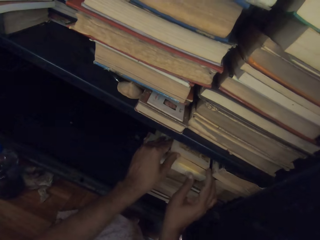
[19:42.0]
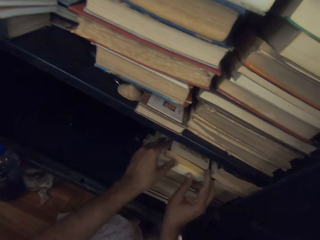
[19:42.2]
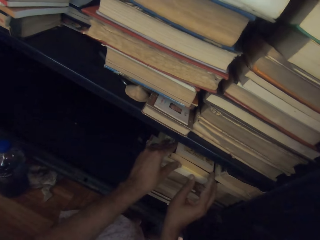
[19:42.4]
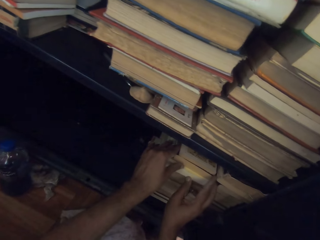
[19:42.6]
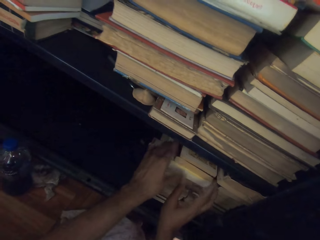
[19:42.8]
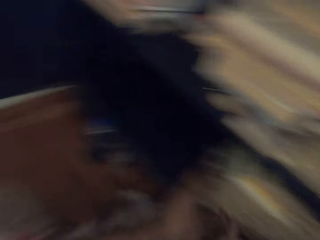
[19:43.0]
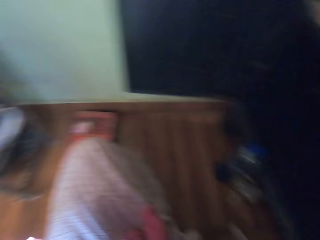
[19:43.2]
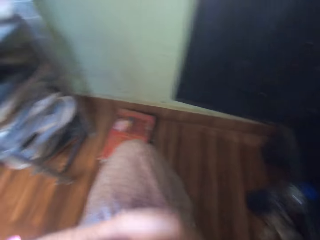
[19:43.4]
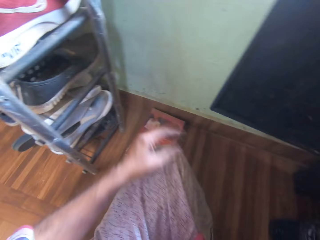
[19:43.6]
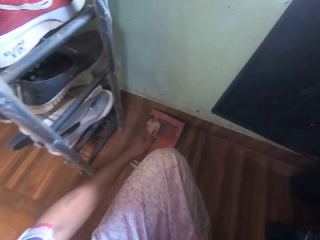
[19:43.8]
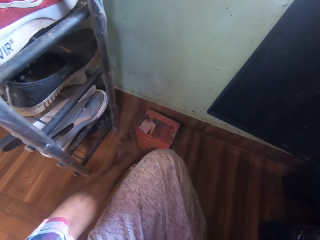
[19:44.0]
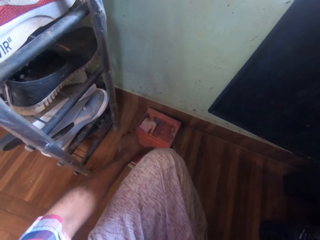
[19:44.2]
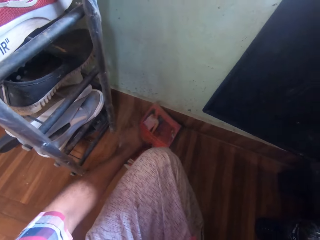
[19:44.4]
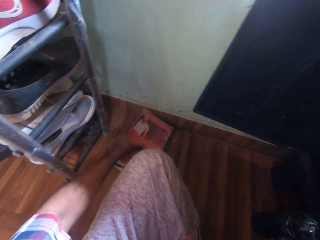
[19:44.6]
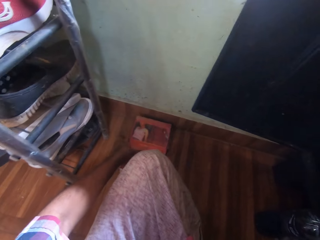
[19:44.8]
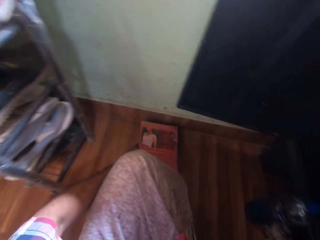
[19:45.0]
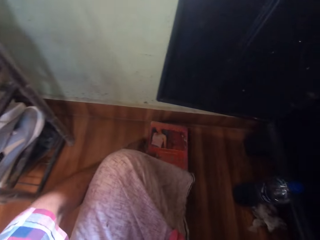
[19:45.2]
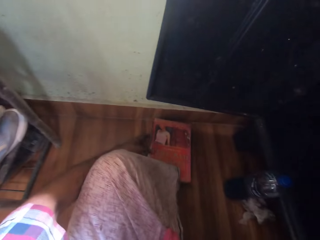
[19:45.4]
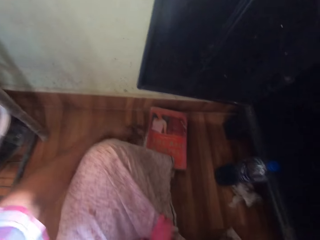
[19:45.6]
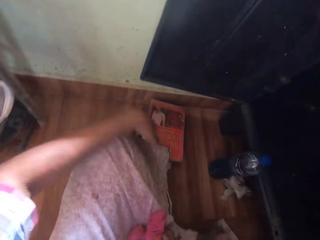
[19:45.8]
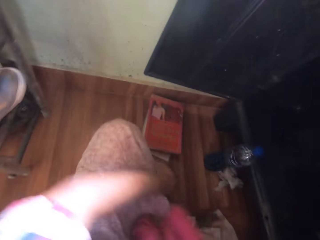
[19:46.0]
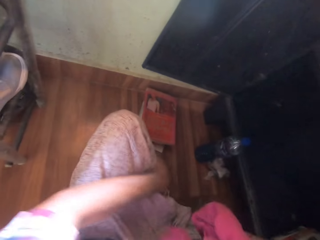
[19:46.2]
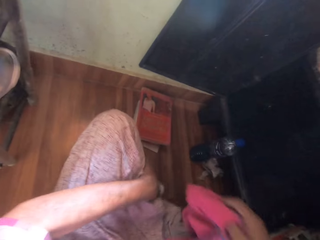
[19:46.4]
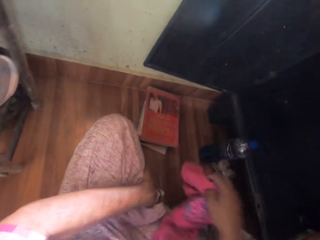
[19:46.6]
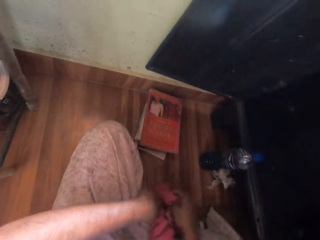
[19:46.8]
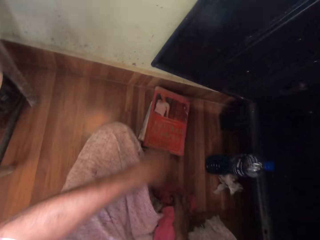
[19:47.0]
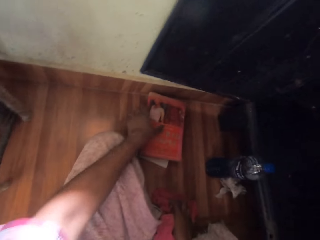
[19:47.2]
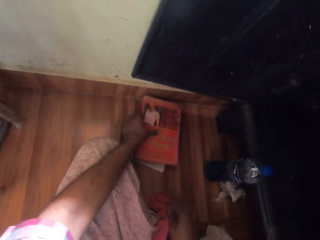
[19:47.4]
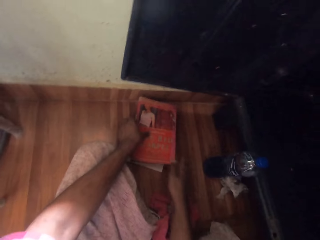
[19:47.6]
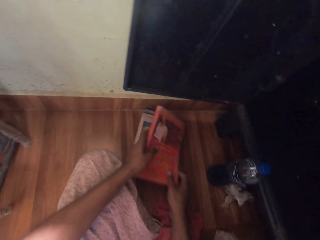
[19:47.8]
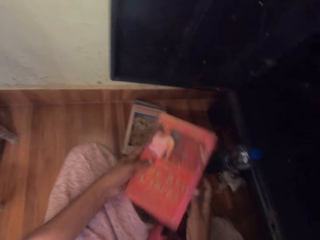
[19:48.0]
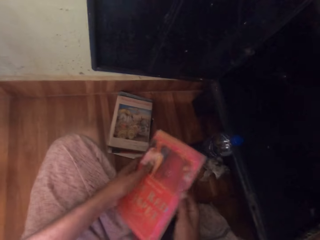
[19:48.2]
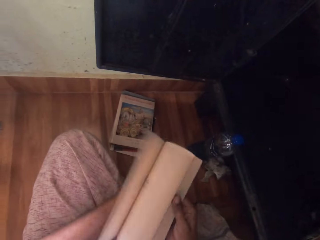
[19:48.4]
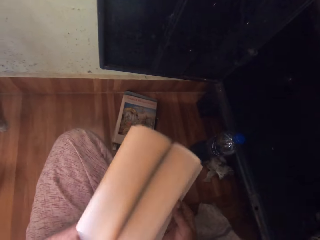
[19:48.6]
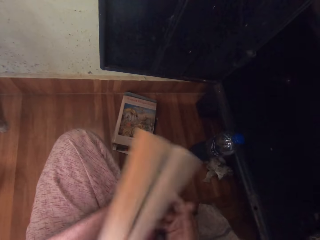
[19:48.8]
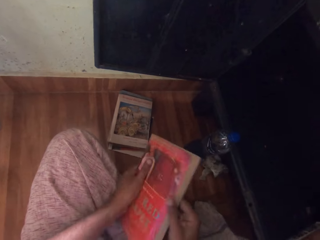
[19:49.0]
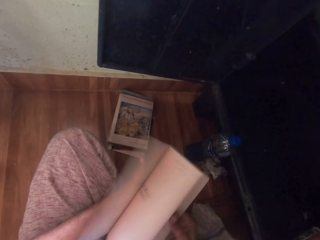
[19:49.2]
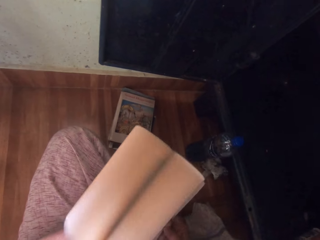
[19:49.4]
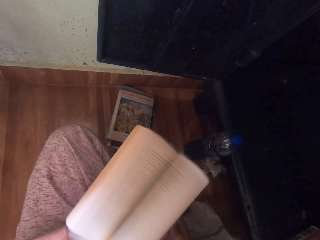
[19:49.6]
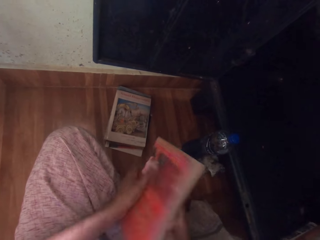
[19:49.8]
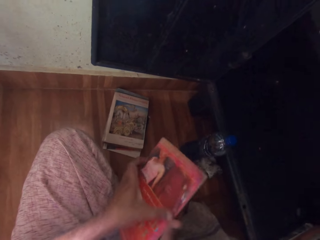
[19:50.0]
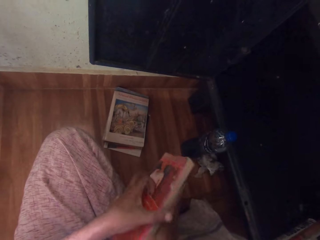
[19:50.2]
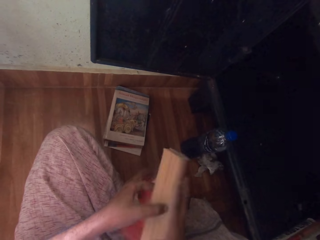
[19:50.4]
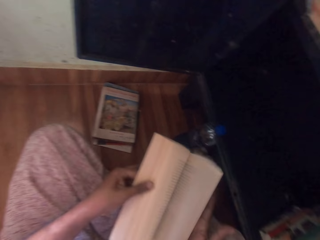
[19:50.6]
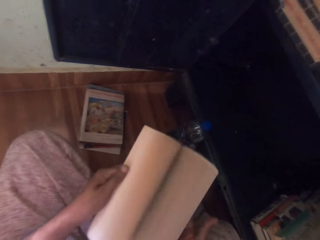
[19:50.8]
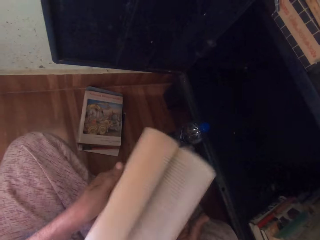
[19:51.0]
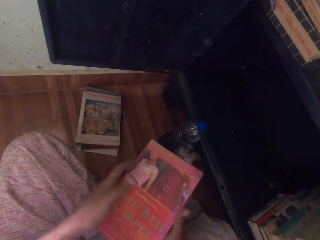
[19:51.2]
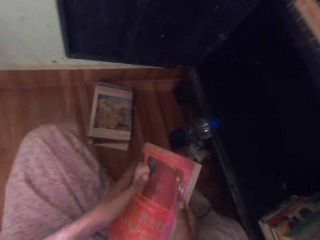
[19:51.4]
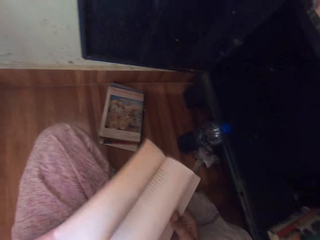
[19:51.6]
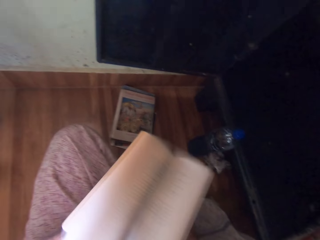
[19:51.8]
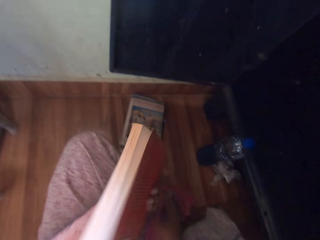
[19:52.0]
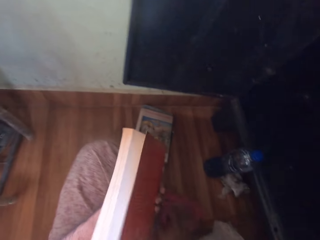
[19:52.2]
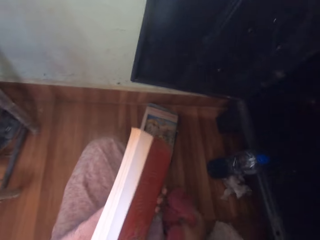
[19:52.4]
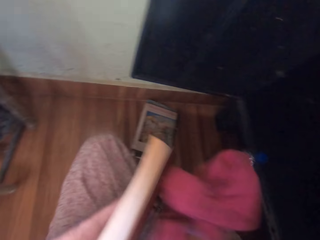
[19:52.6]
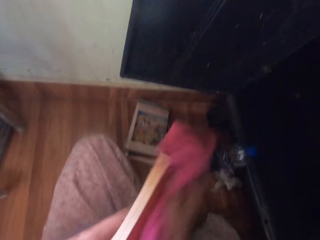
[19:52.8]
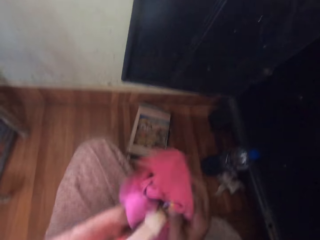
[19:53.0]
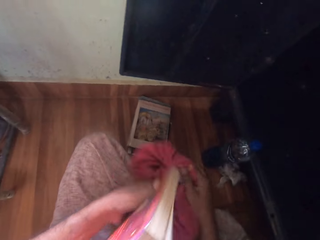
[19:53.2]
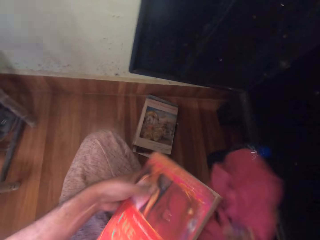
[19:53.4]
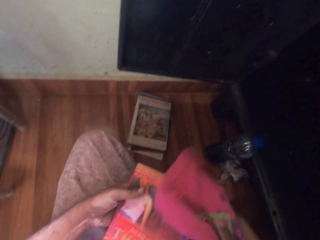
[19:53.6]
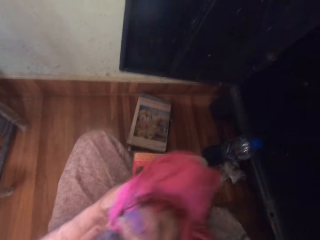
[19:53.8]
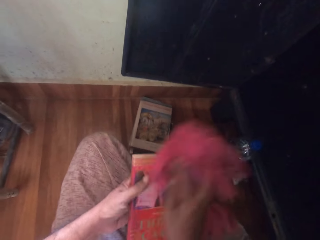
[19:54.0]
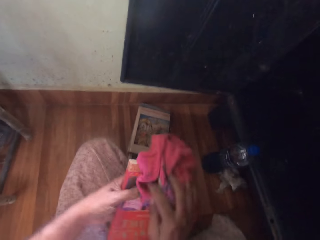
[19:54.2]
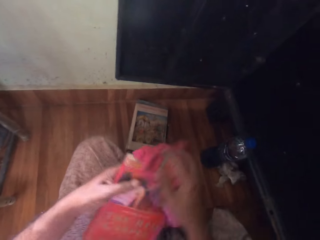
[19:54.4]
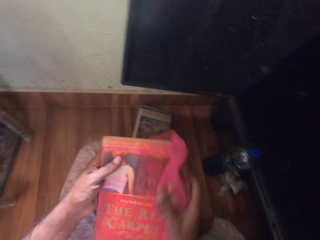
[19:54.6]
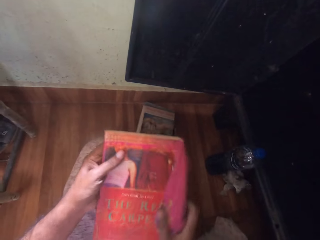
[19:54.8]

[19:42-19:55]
The camera wearer adjusts the books in the shelves. He turns. He moves the books on the floor with his left hand. He adjusts his cloth with his left hand. He holds the clothing. He drops the cloth in his right hand on the floor. He holds a book on the books on the floor with his left hand. He picks the book or clothing on the books on the floor with his hands. He flips the pages of the book in his left hand with his right hand. He flips the pages of the book in his right hand with his left hand. He flips the pages of the book in his left hand with his right hand. He picks the cloth on the floor with his right hand. He wipes the book in his left hand with the cloth in his right hand.

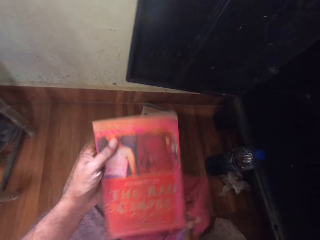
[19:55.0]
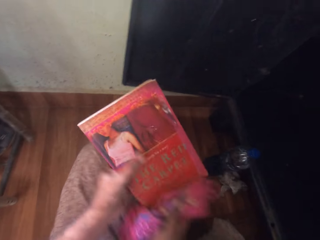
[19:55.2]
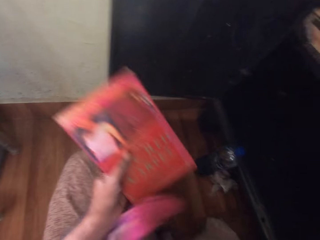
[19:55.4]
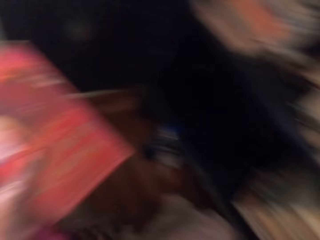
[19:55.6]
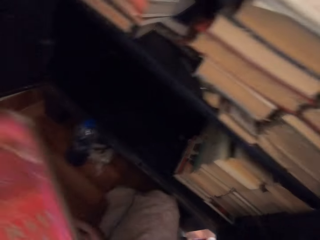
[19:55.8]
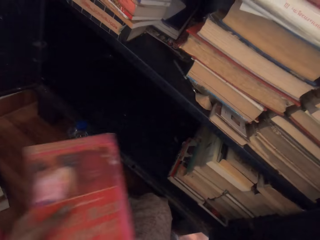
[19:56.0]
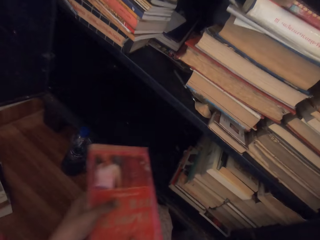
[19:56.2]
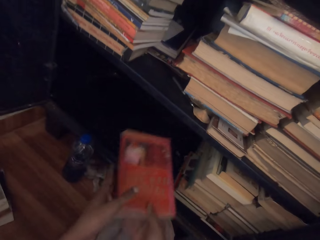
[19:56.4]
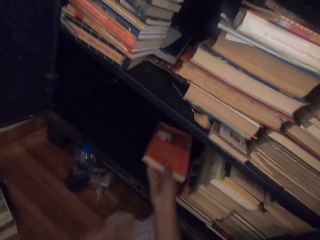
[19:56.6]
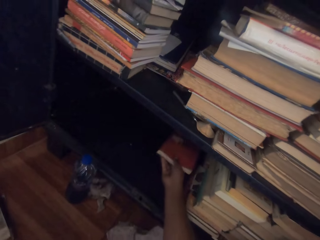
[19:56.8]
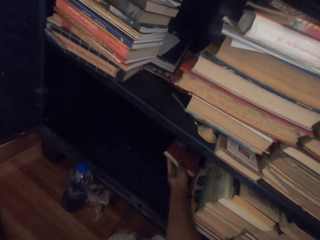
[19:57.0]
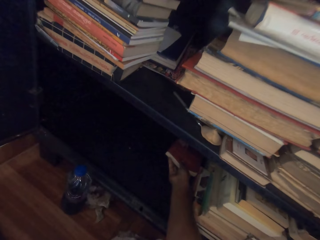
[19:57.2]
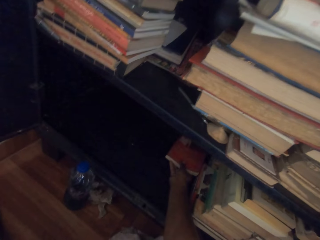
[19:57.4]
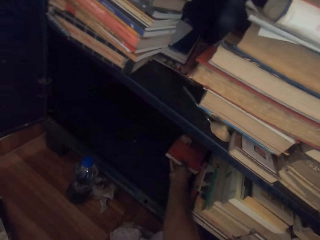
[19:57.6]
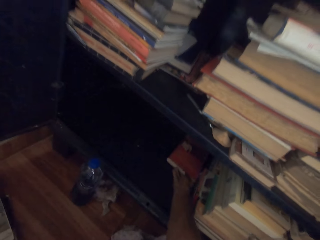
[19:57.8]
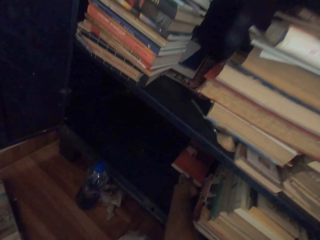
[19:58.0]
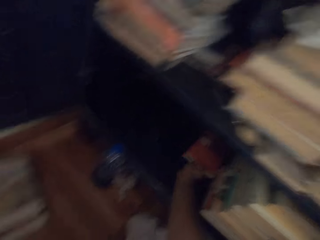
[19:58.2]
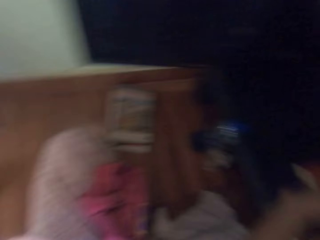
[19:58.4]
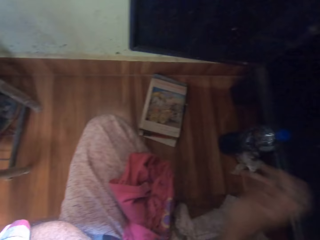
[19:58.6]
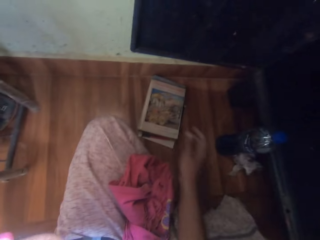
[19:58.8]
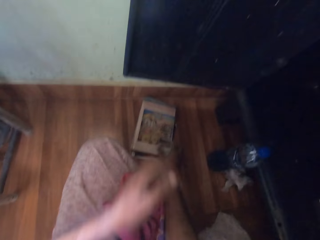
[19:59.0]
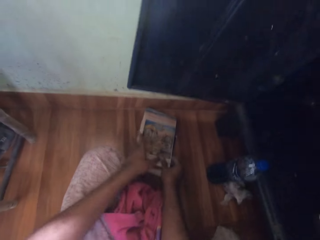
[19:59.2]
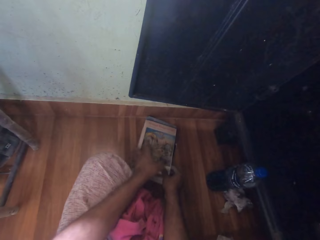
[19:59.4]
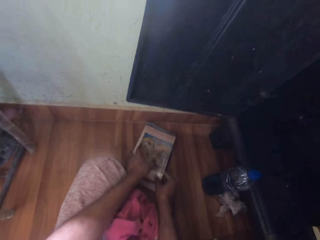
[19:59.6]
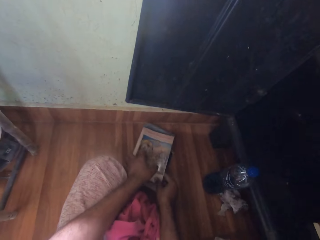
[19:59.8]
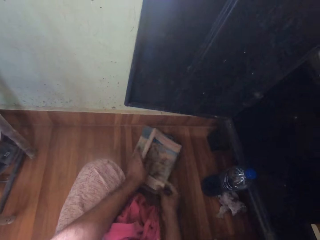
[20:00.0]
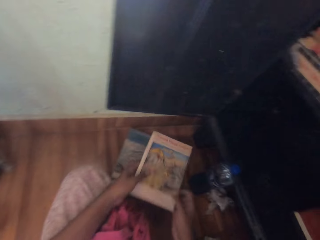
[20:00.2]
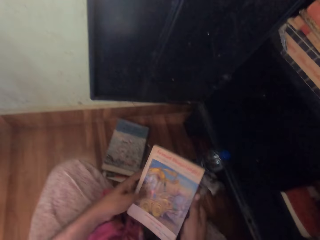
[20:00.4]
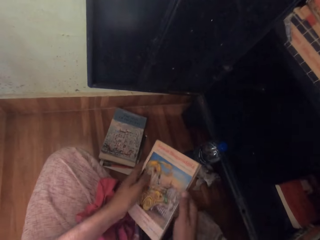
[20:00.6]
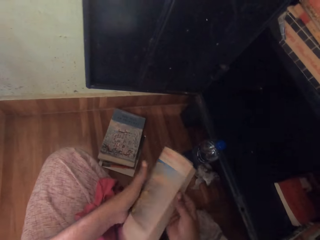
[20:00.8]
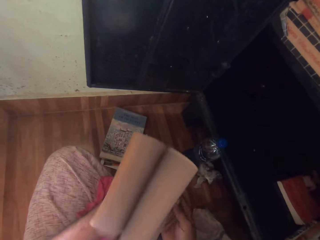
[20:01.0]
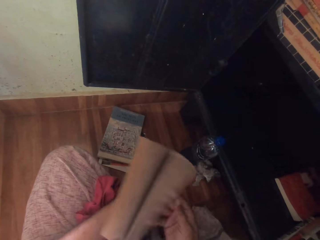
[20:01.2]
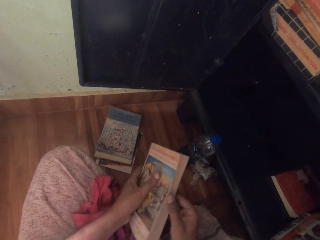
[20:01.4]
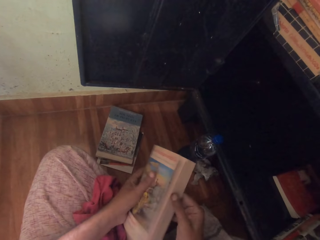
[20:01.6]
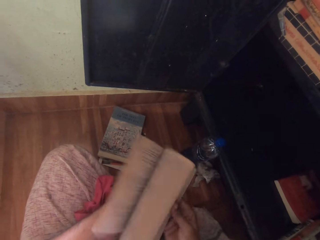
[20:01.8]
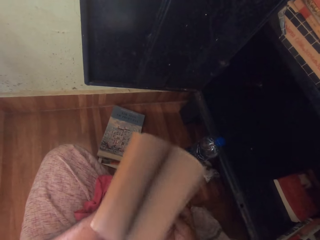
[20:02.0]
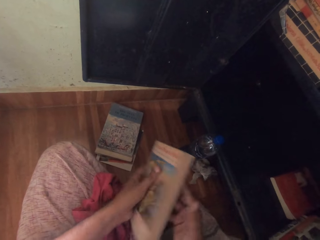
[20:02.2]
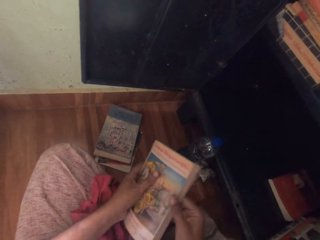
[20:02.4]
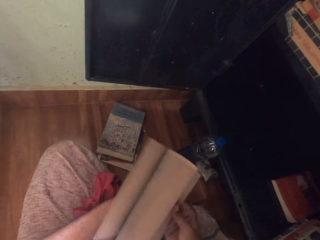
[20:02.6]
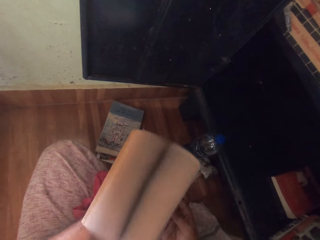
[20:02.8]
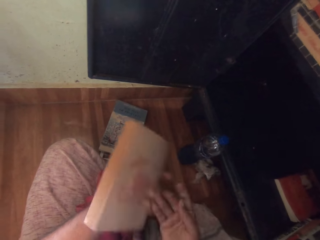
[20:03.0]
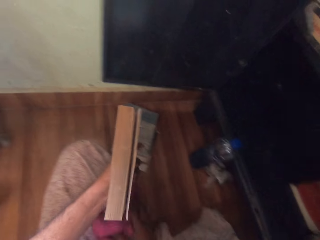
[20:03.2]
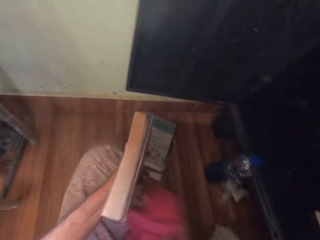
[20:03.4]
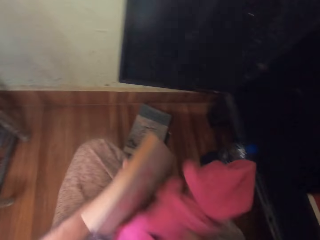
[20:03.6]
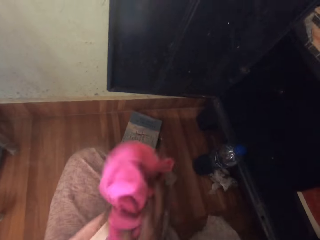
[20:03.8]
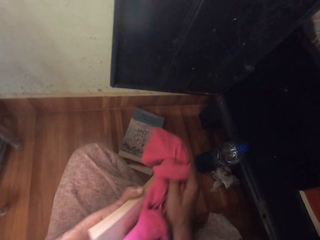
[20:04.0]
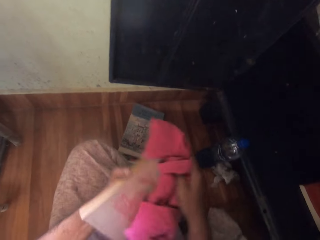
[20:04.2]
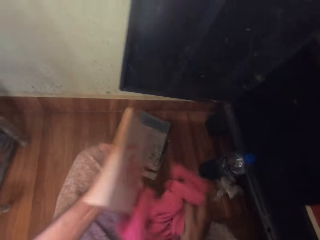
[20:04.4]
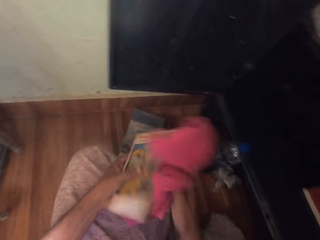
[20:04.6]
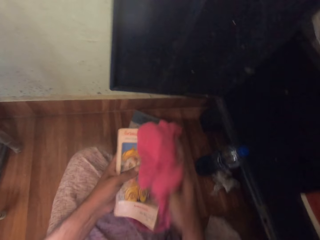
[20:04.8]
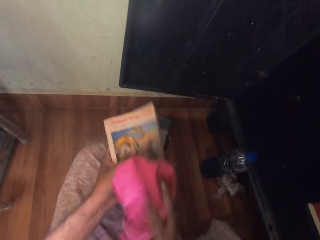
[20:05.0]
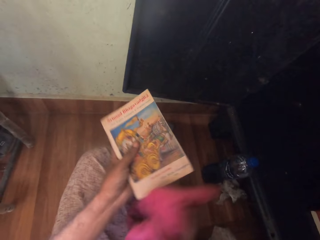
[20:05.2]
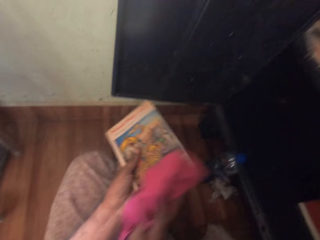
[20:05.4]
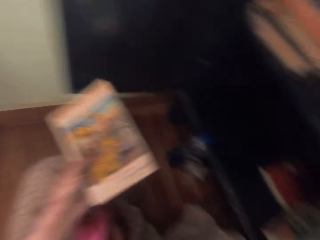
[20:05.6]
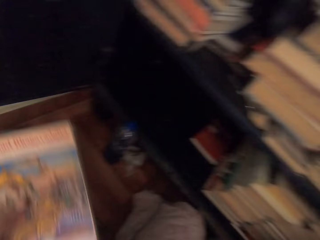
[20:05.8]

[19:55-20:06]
The camera wearer lifts the book. He switches the book in his left hand to his right hand. He drops the book in his right hand in the shelf. He turns. He picks the book on the books on the floor with both hands. He flips the pages of the book in his left hand with his right hand. He picks the cloth on his legs with his right hand. He wipes the book in his left hand with the cloth in his right hand.
